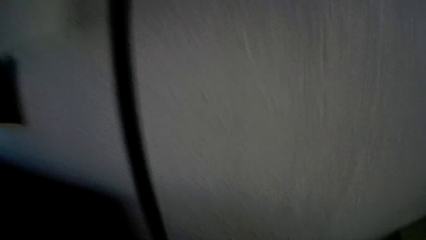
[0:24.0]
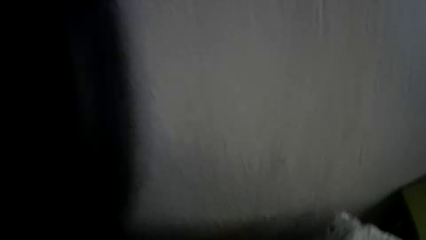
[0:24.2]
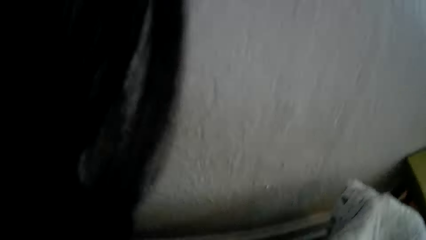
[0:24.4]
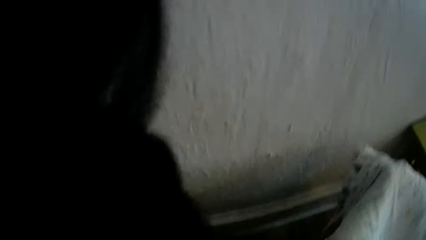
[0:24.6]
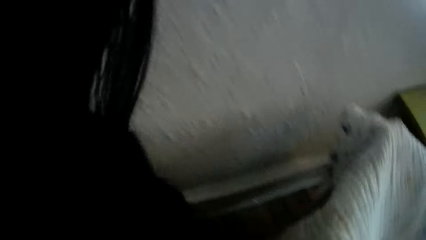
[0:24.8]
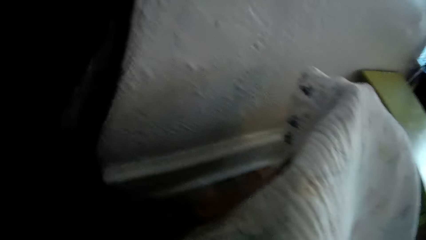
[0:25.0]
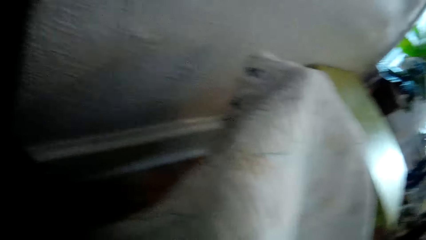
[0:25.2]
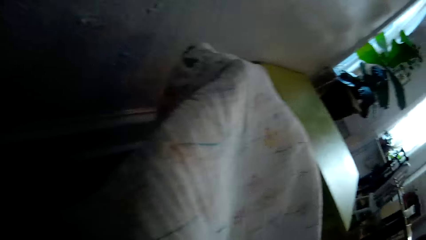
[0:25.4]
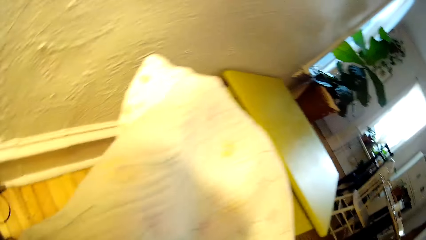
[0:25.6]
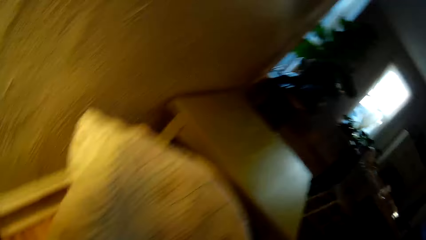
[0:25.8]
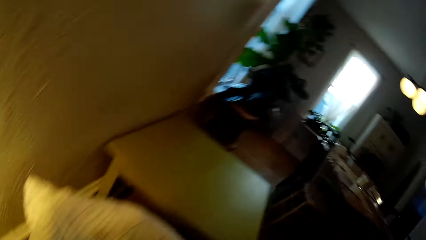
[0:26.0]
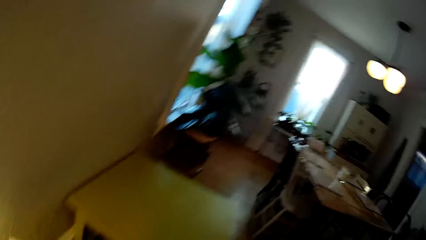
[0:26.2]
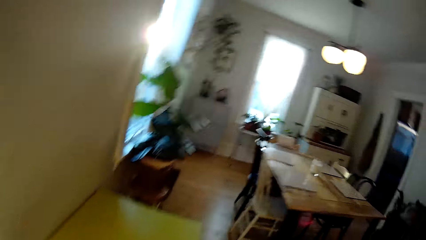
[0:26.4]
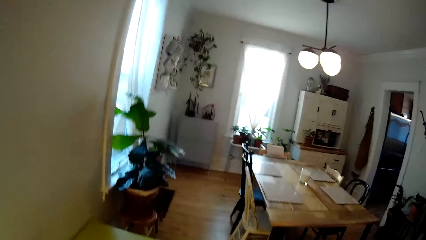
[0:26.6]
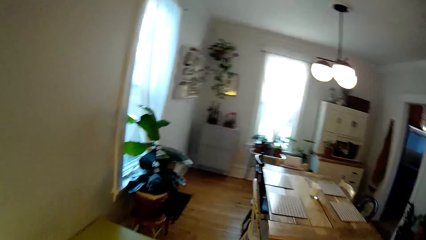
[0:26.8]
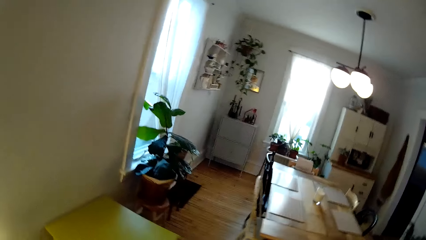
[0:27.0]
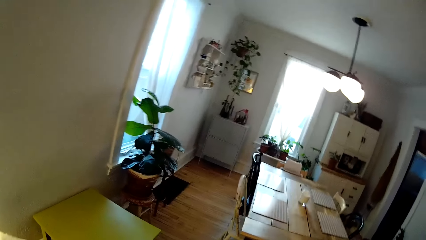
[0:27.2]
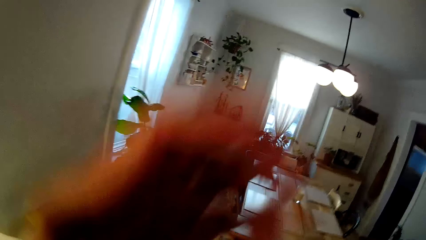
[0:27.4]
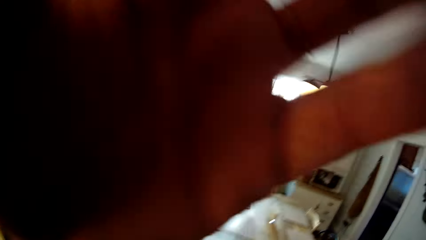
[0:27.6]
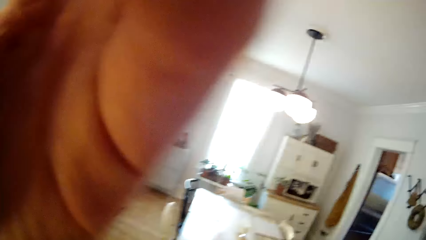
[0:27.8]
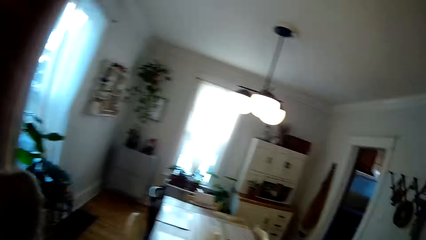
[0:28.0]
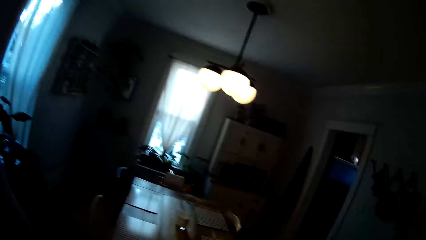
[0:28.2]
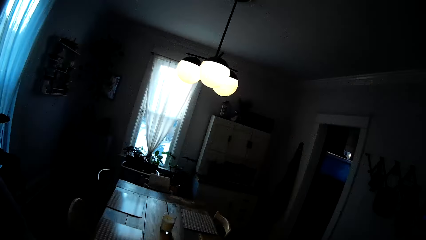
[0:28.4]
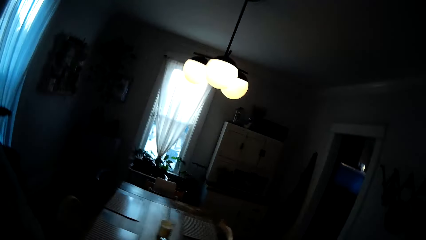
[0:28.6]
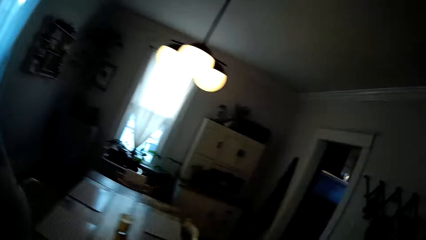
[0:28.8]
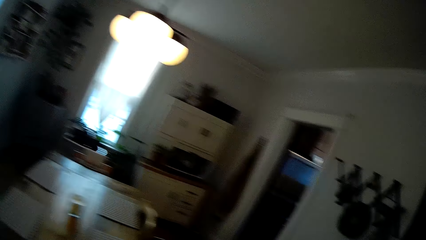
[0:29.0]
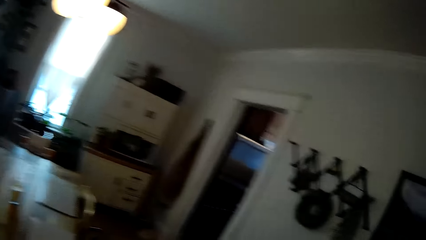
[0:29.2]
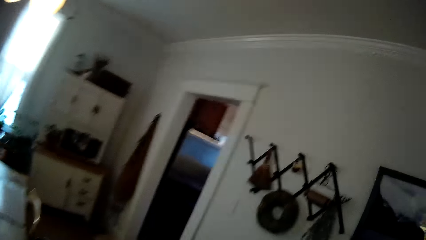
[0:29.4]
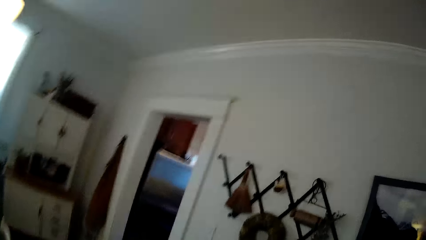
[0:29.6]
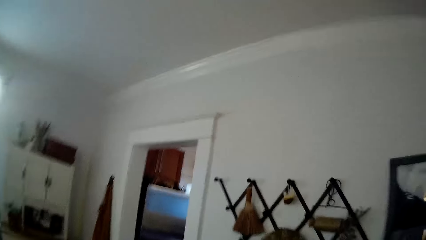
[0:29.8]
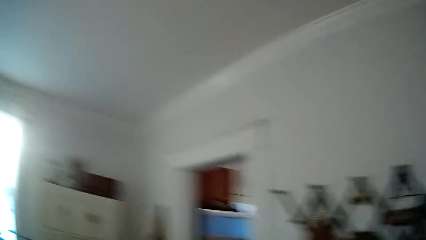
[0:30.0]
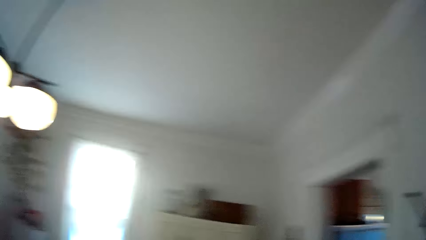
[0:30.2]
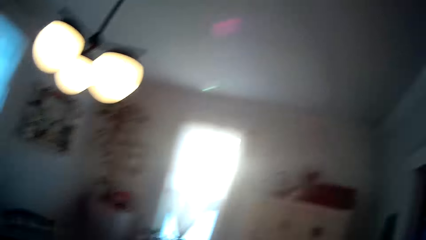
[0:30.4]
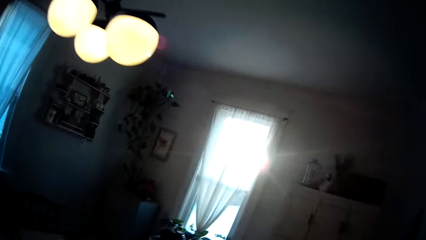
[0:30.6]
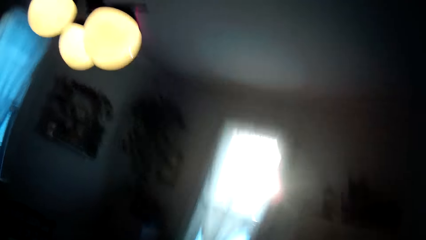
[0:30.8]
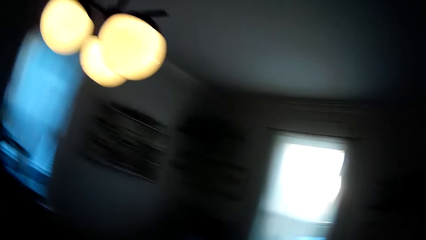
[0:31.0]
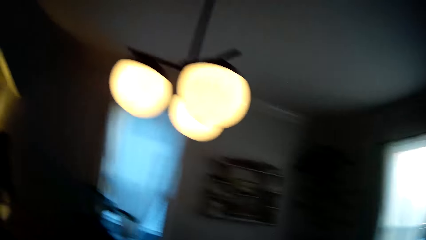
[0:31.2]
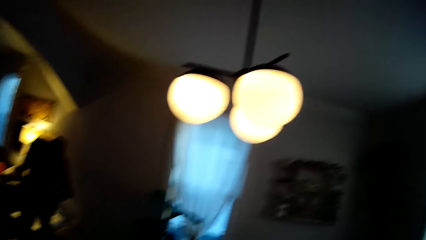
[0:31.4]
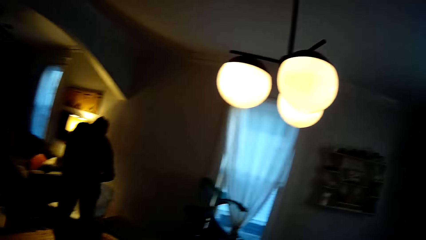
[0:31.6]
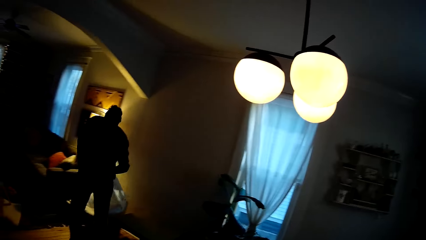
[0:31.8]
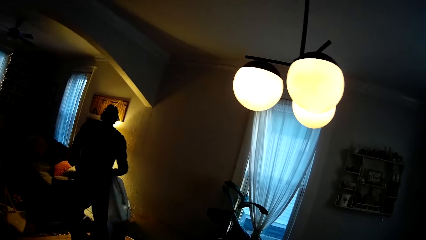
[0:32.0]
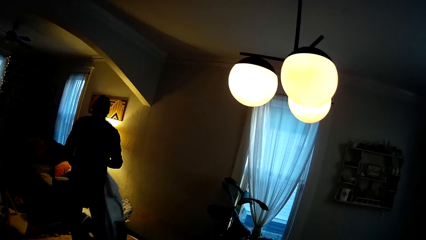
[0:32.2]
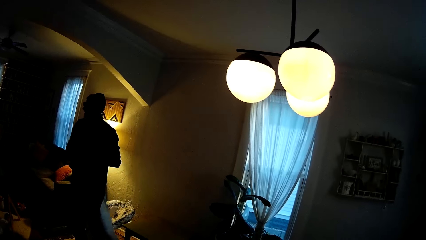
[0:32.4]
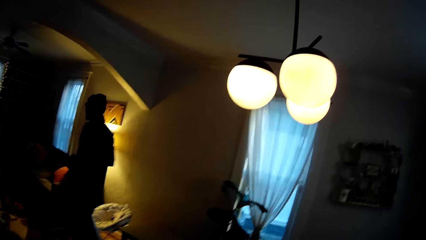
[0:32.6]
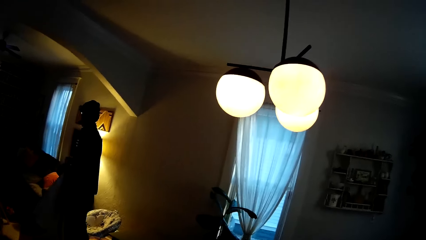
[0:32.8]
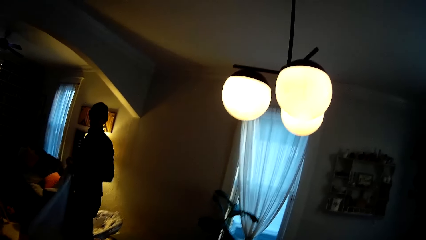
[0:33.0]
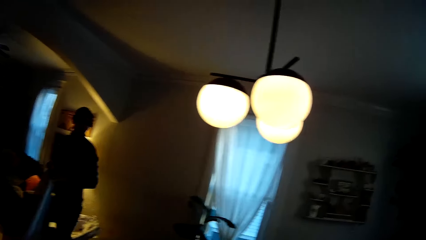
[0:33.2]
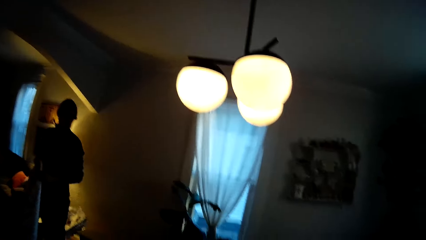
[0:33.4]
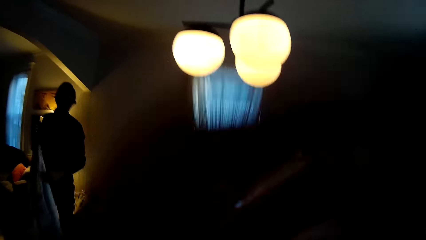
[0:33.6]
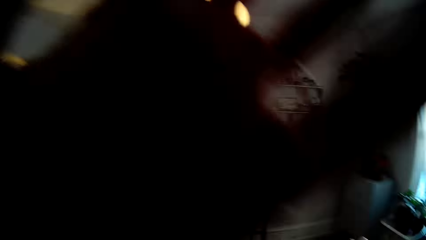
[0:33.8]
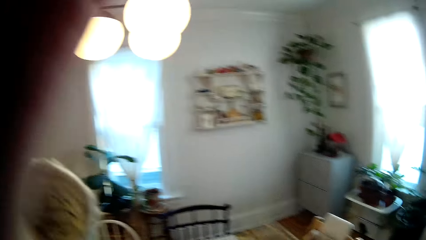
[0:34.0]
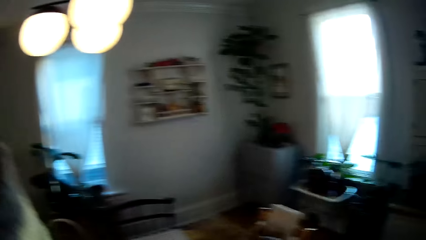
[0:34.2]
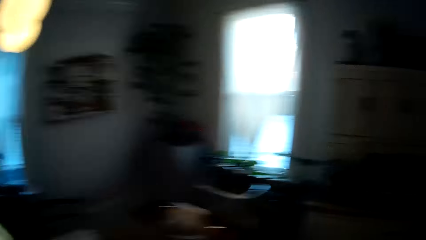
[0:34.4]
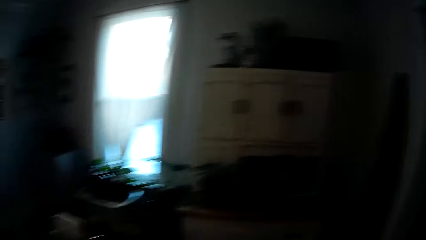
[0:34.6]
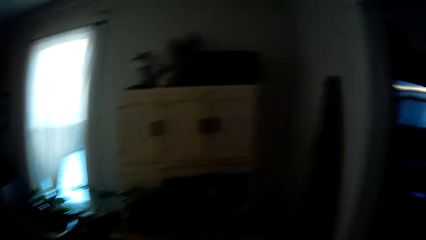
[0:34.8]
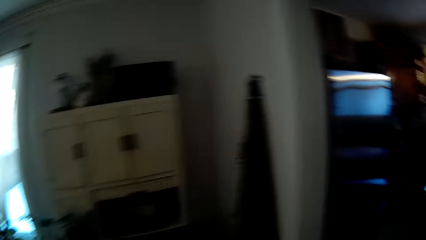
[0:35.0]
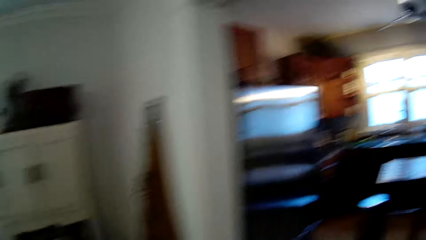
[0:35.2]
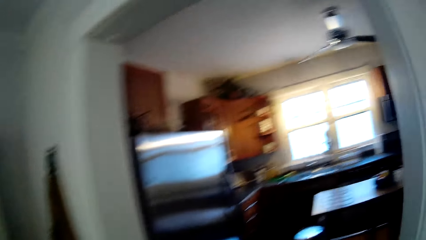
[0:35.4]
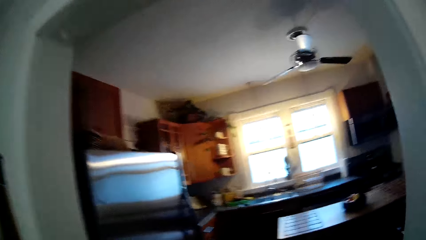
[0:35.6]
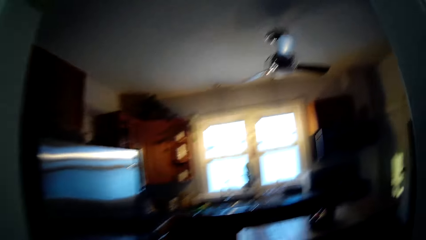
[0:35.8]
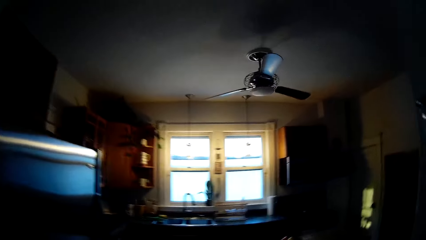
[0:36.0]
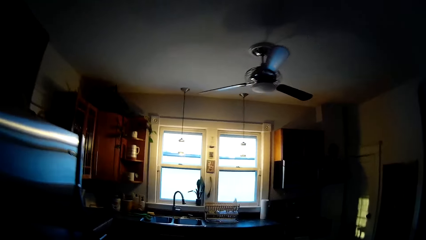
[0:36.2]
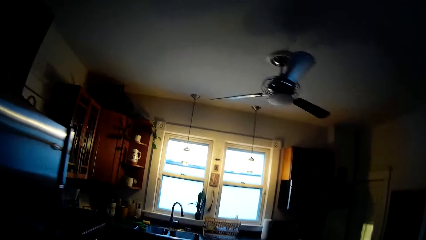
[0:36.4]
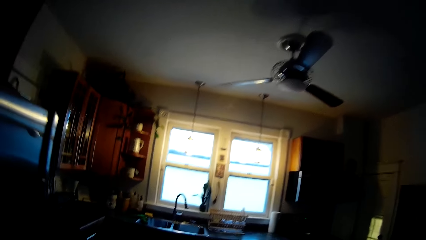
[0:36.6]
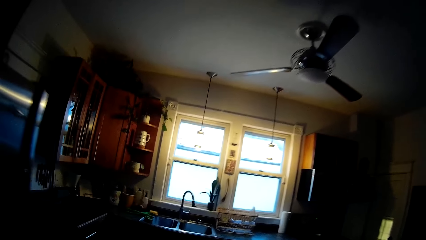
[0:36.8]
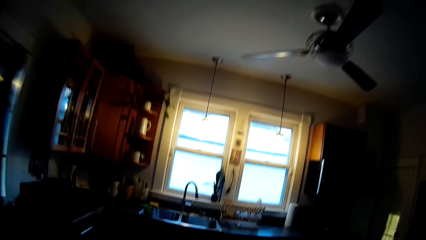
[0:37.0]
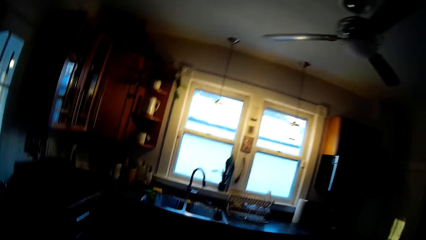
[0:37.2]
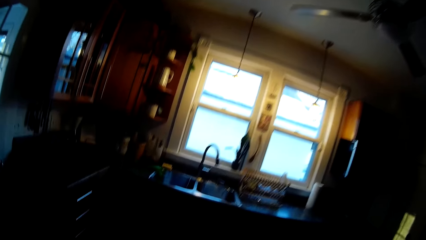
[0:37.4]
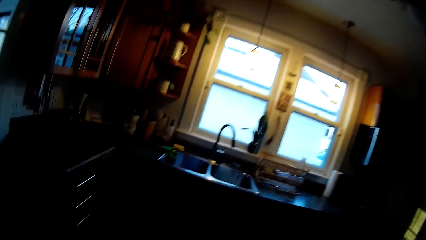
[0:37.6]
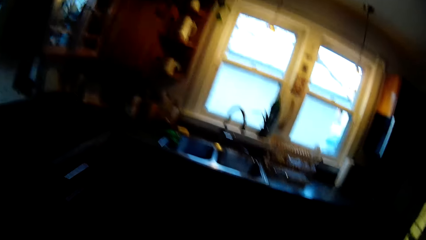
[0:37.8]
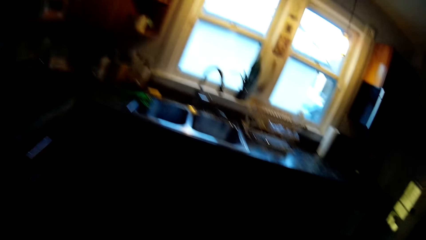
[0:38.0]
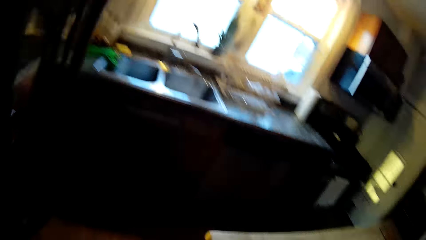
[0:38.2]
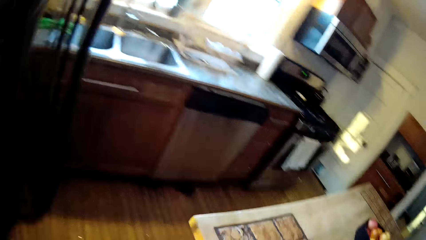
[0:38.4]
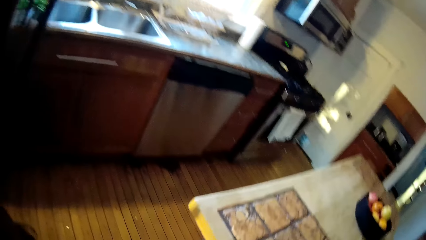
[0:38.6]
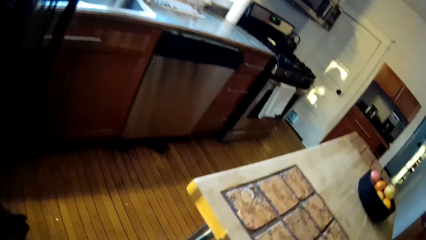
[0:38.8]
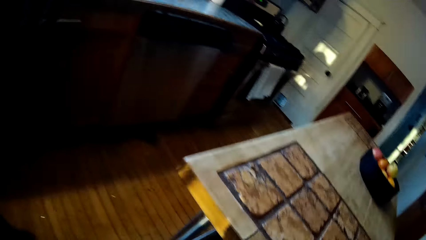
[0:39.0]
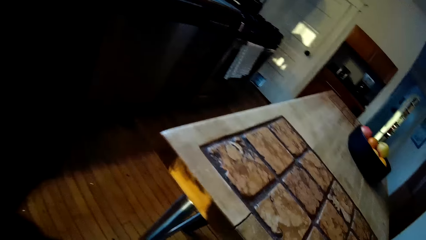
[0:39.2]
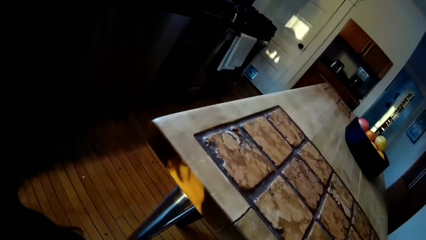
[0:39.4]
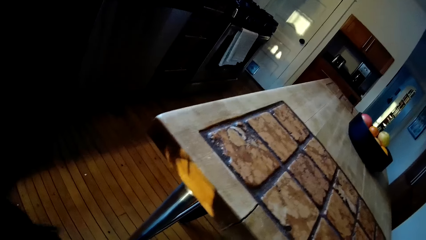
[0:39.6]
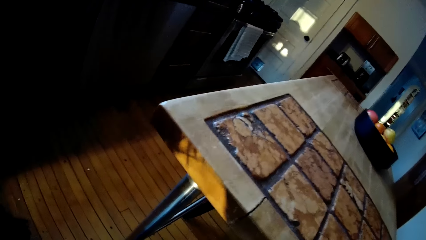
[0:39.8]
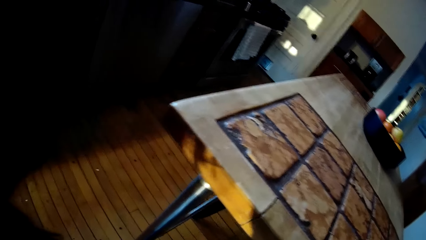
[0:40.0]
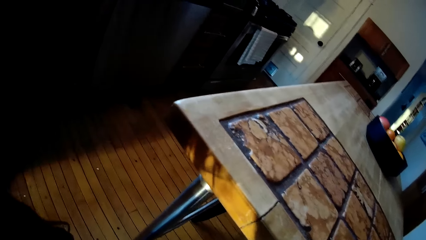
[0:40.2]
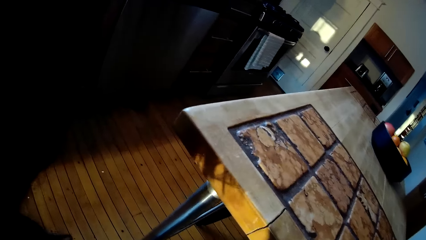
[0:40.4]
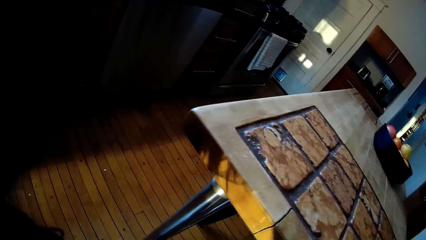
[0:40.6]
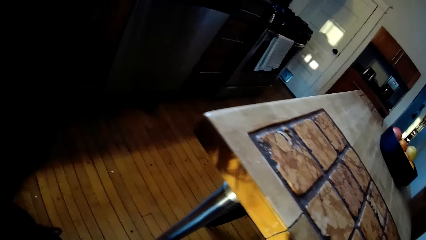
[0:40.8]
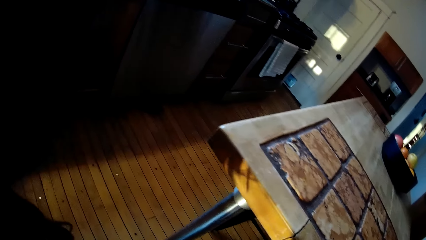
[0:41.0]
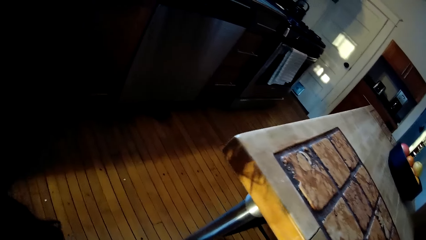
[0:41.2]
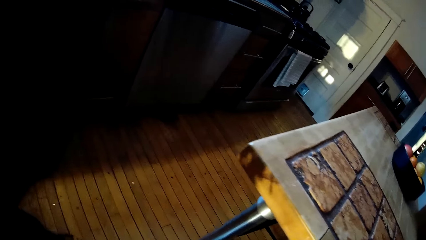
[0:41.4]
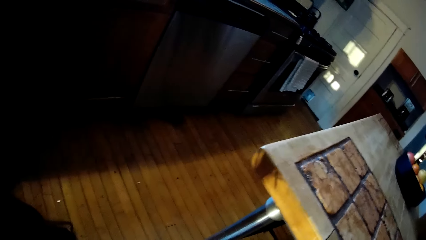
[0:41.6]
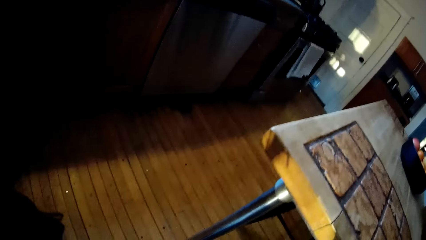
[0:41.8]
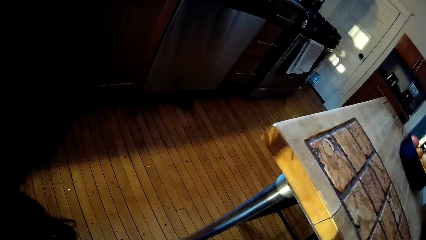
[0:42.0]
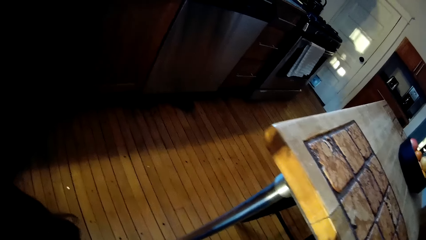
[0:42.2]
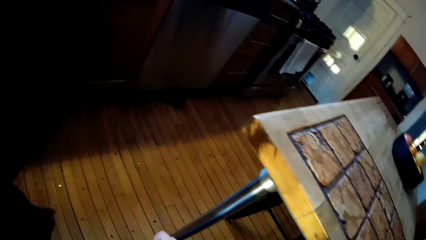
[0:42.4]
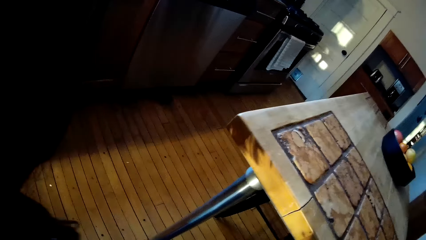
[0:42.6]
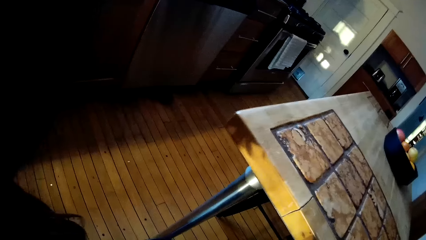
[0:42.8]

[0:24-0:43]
The camera wearer moves towards a wall. She turns on a lamp with her left hand. She moves towards a table. She raises a hand. She walks to the dining room from the sitting room. She looks around. She interacts with the man. The man picks up a shawl from a baby rocker with both hands in the sitting room. The camera wearer converses with the man. She walks to a kitchen from the dining room. She moves towards a sink. She wipes a trash can with the duster in her right hand in the kitchen. She converses with the man.
